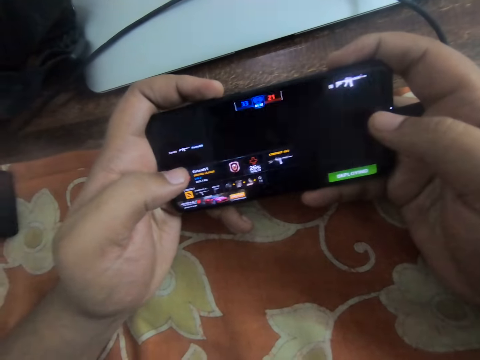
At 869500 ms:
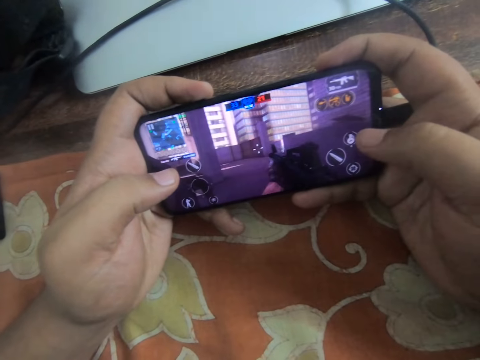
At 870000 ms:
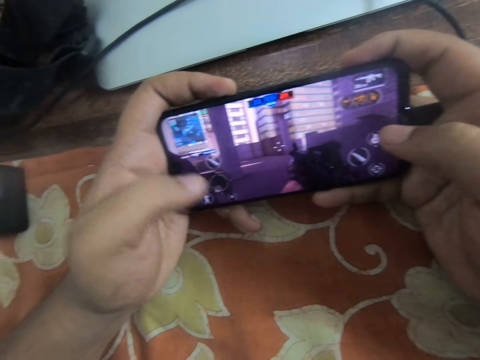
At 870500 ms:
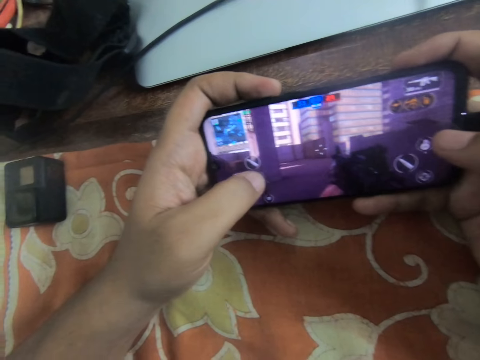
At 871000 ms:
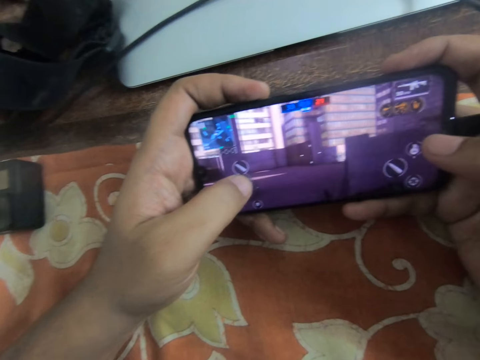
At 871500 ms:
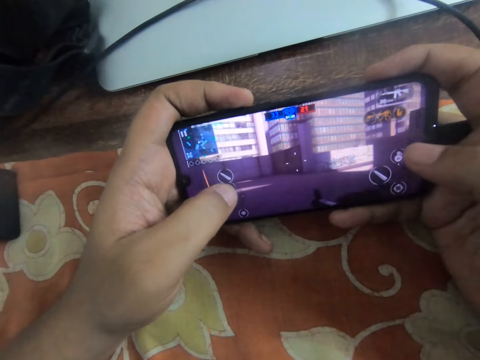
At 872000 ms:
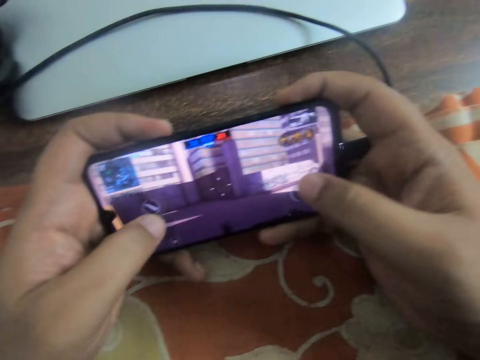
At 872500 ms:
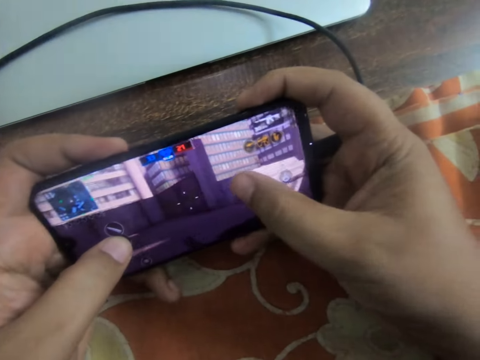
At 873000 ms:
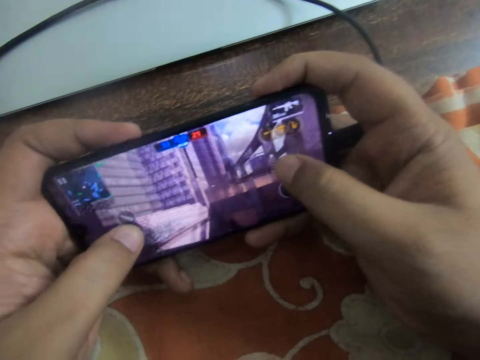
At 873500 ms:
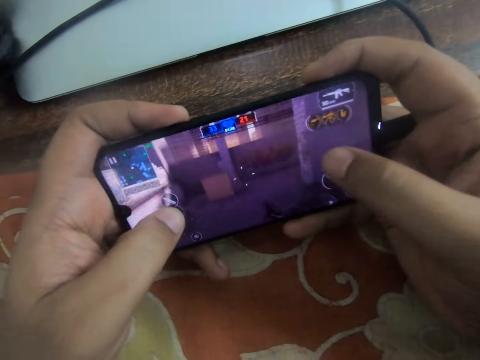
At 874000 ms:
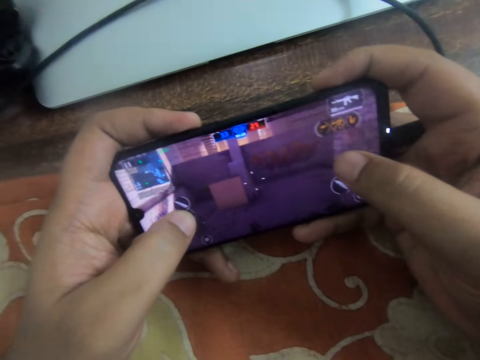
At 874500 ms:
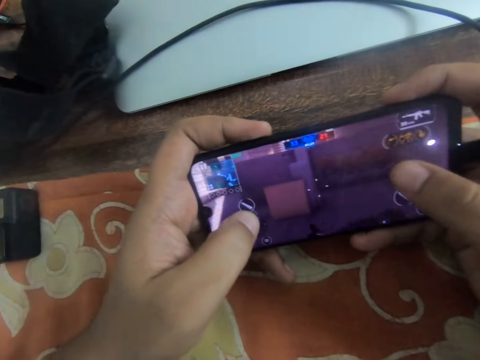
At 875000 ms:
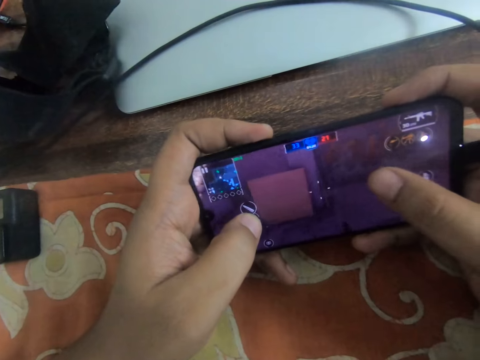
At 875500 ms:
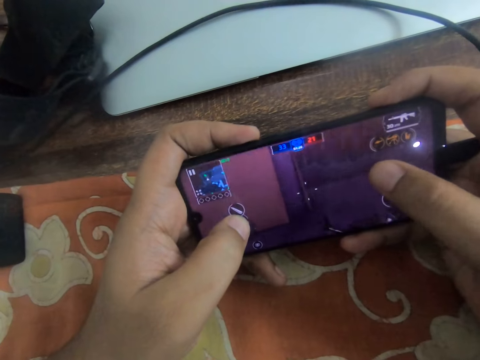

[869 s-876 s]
The camera wearer plays a game on the phone.

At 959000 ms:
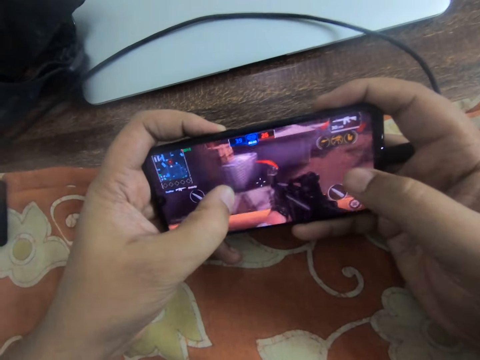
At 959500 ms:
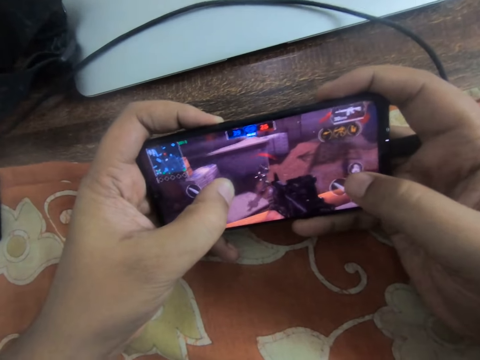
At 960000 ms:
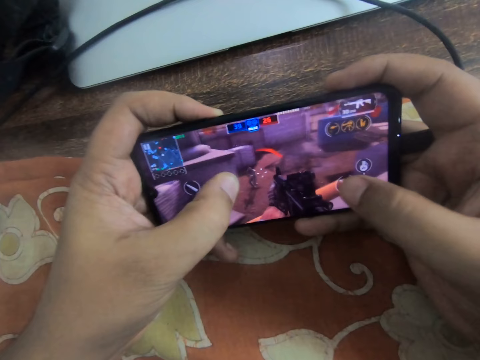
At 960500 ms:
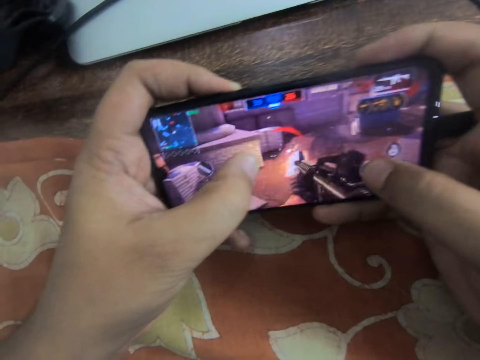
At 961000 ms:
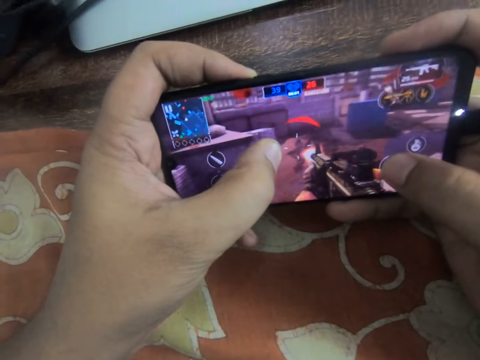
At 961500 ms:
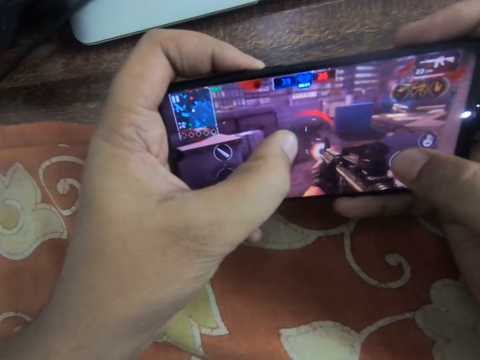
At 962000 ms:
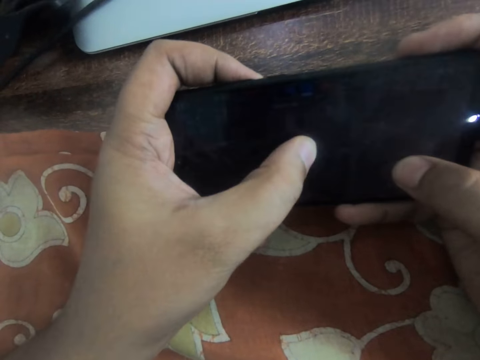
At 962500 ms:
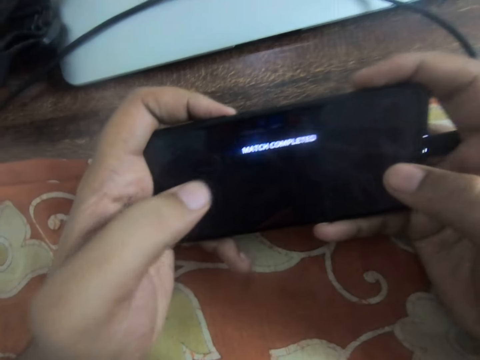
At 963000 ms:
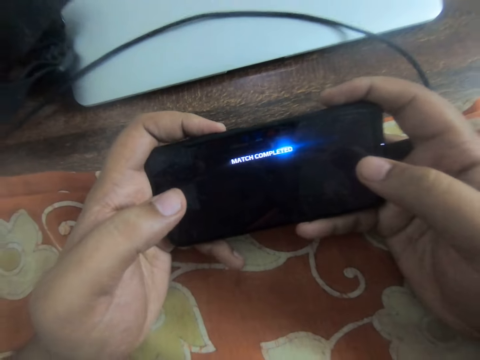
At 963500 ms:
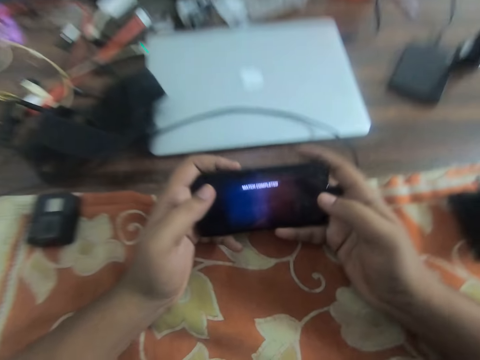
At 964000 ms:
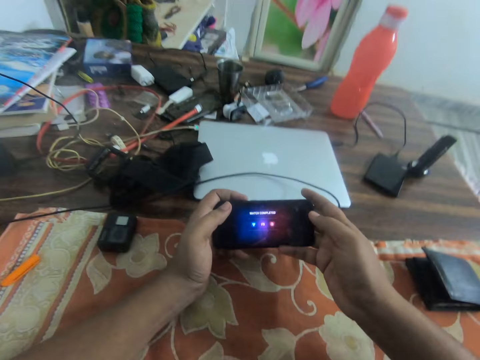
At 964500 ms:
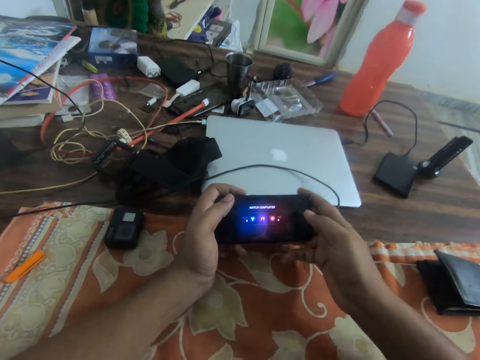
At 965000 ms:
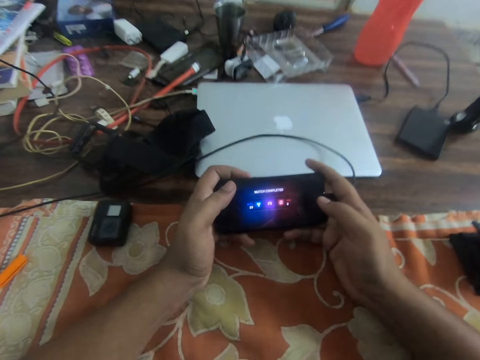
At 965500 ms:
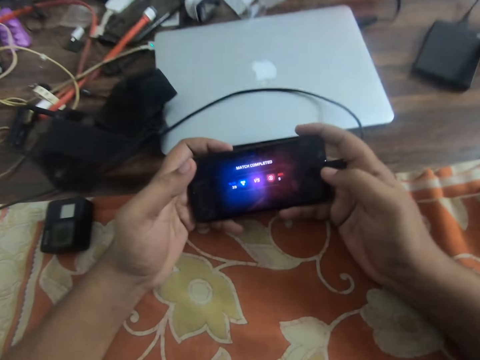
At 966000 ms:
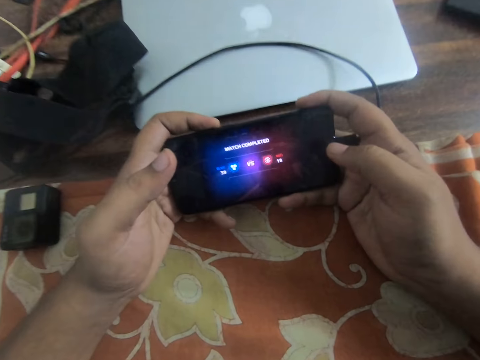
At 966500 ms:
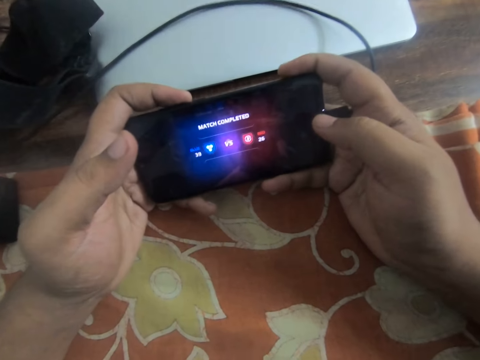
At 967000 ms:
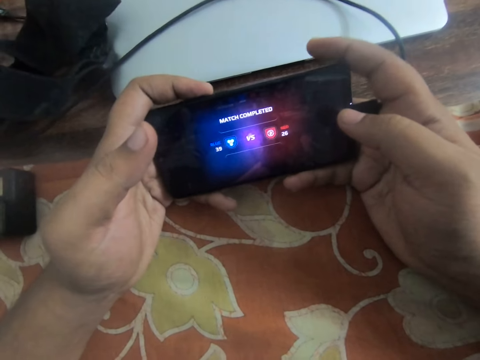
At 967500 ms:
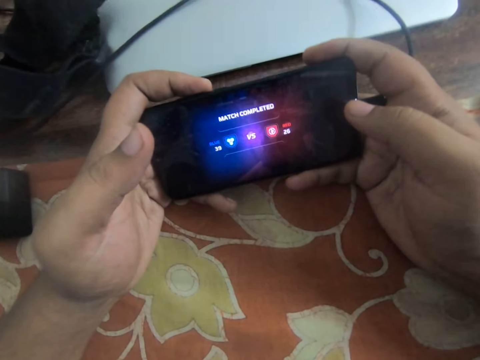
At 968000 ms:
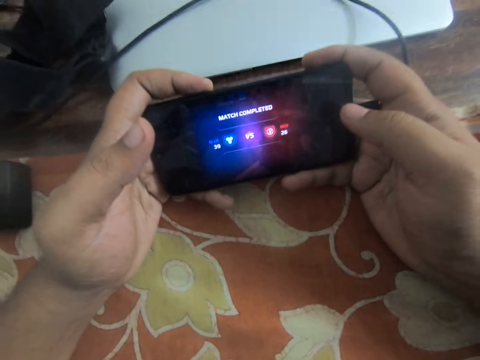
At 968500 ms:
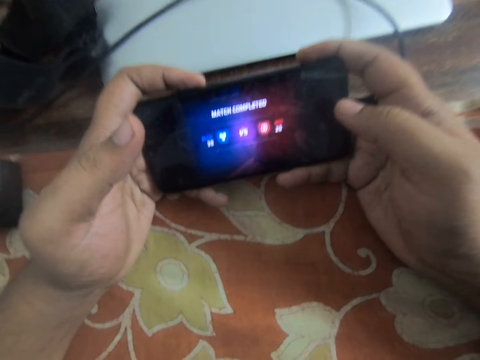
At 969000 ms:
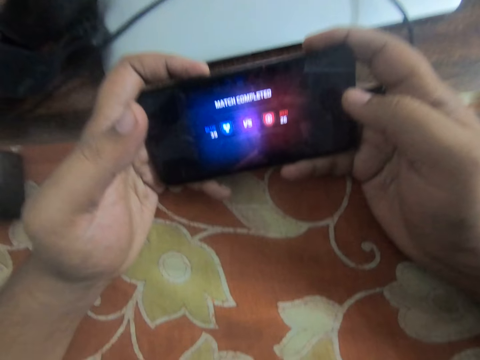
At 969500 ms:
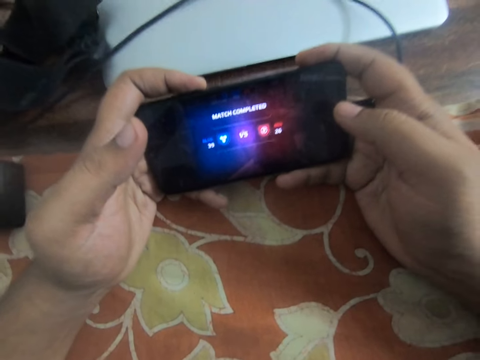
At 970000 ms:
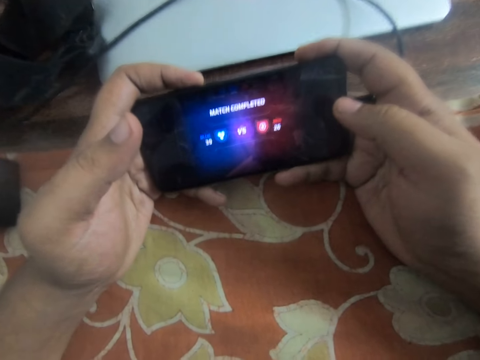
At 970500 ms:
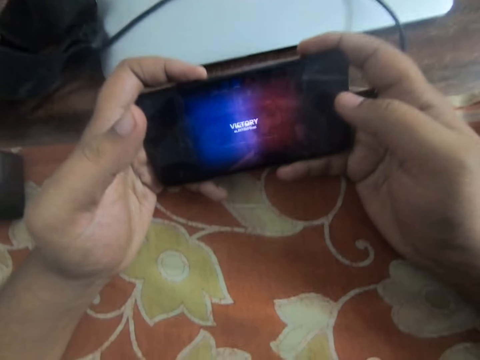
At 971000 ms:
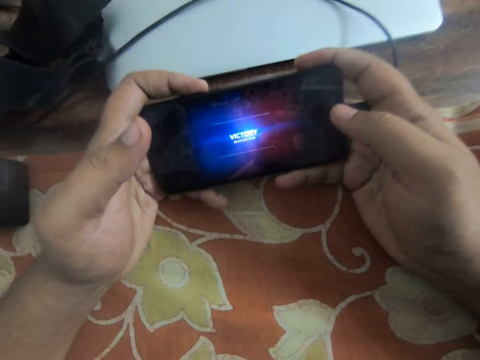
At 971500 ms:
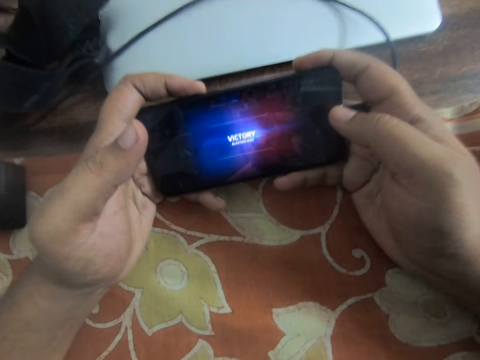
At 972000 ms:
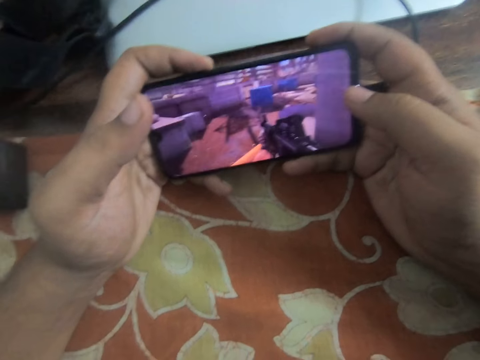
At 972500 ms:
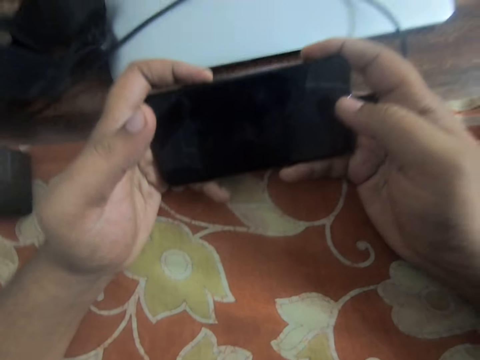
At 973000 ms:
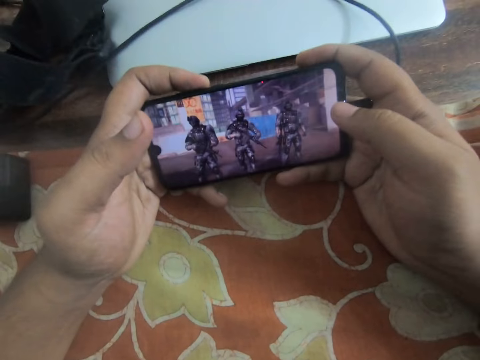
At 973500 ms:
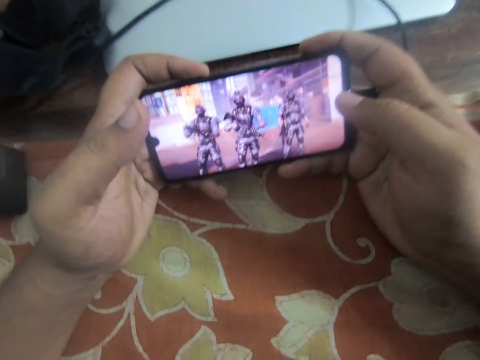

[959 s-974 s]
The camera wearer plays a game on the phone. They look around. They play the game on the phone. They look at the phone.

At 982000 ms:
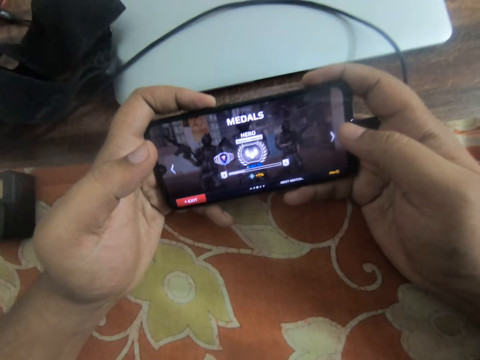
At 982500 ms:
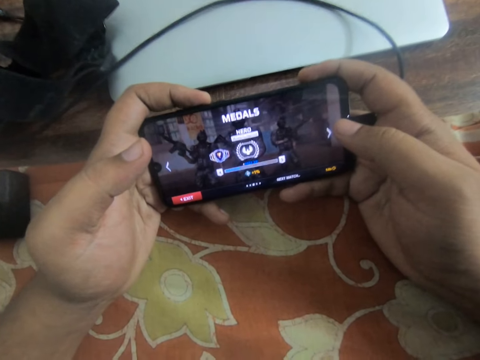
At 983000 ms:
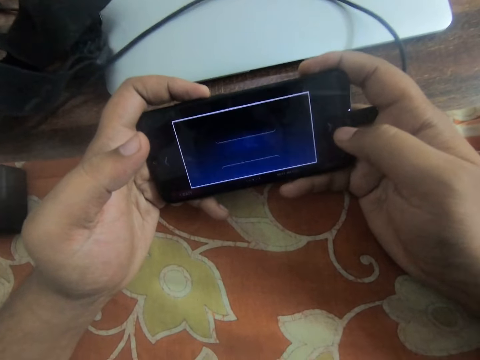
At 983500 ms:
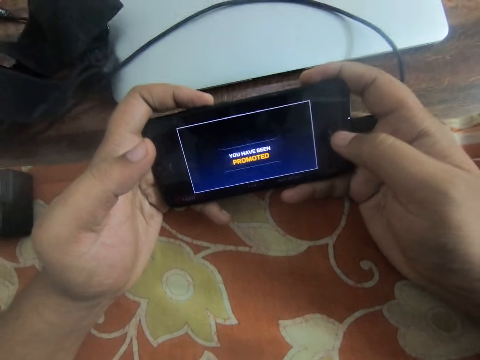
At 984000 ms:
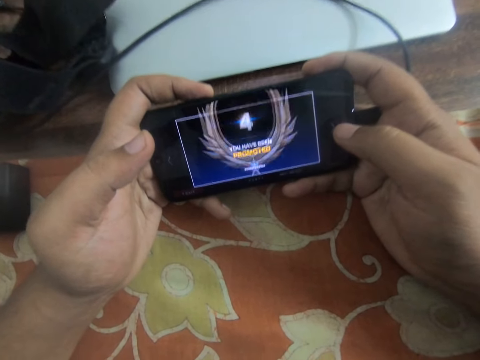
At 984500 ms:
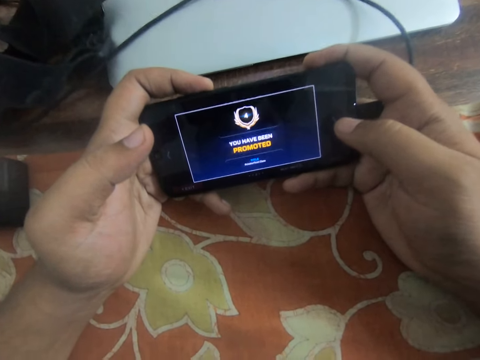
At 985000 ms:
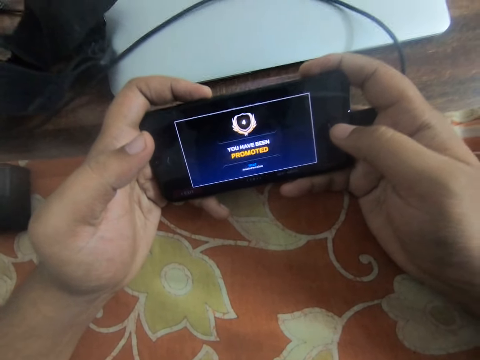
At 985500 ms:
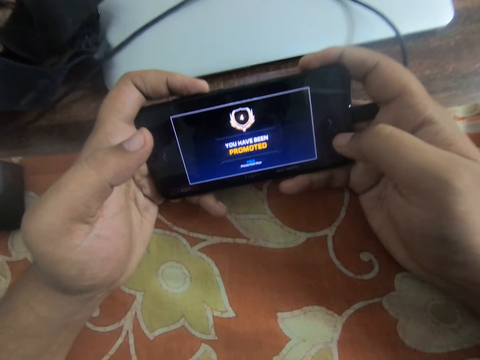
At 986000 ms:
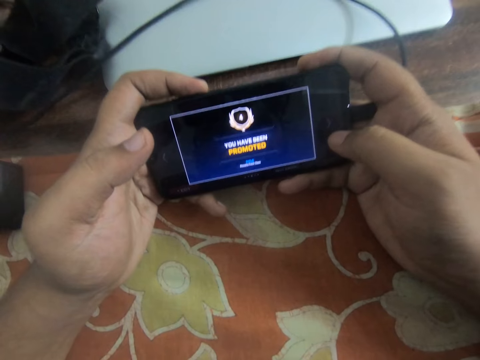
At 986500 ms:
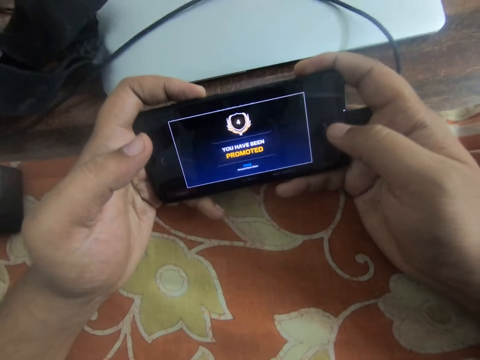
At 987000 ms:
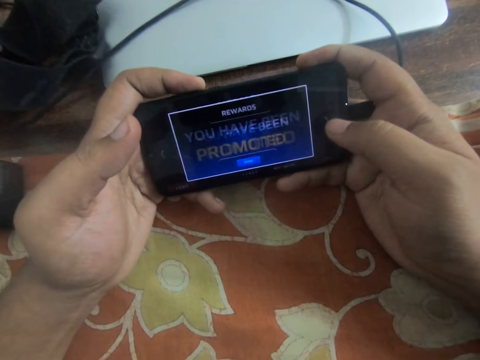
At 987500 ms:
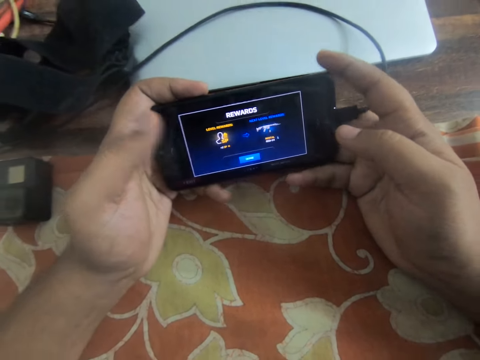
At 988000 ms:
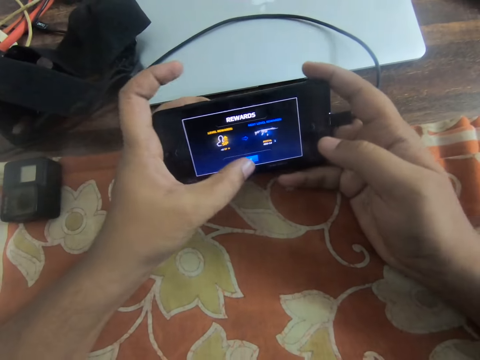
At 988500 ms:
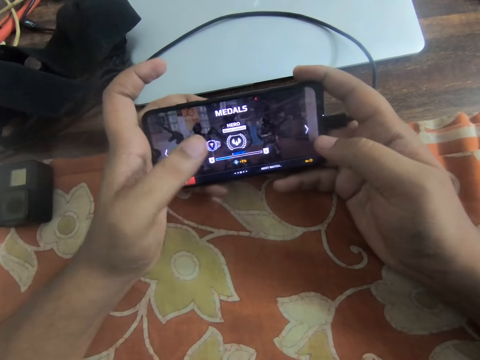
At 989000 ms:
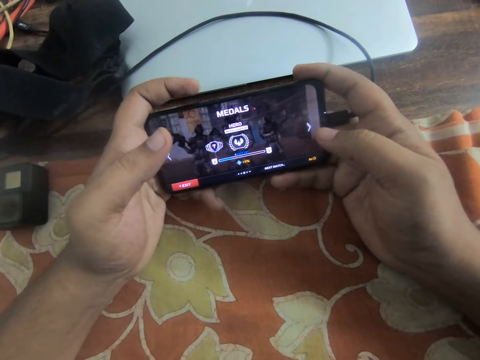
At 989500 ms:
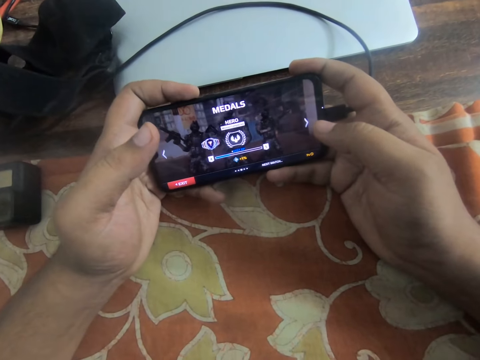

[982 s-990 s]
The camera wearer presses the phone.
